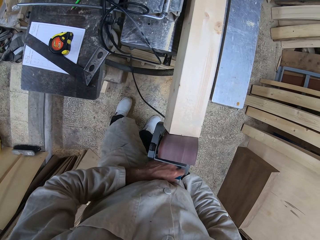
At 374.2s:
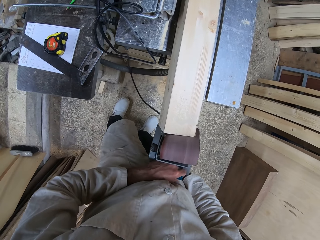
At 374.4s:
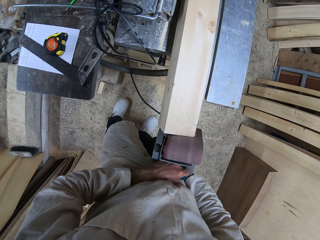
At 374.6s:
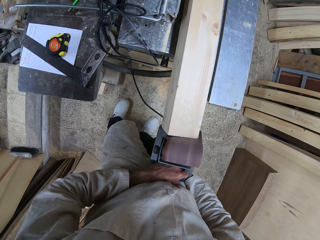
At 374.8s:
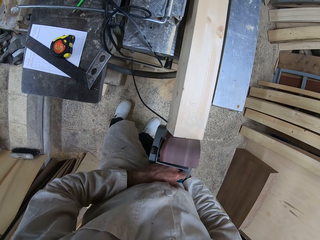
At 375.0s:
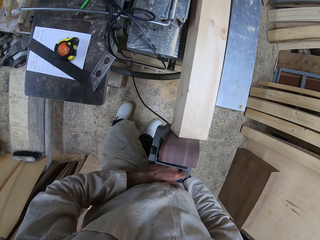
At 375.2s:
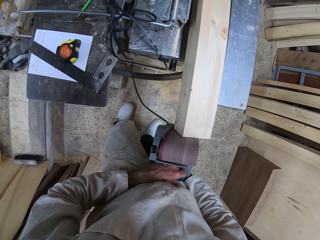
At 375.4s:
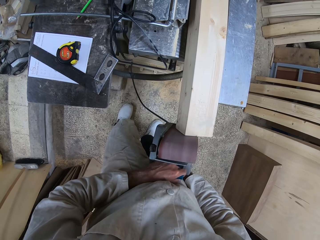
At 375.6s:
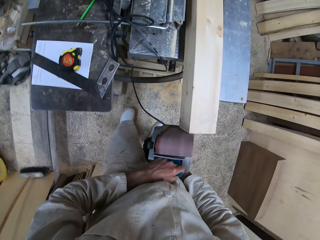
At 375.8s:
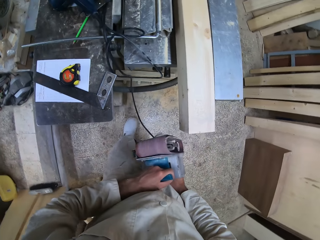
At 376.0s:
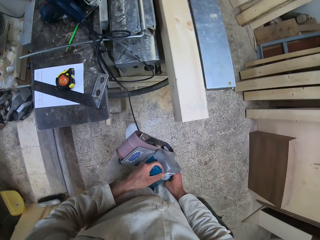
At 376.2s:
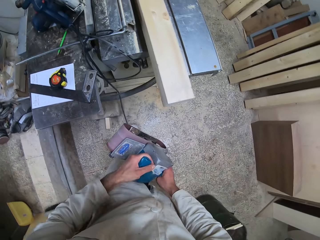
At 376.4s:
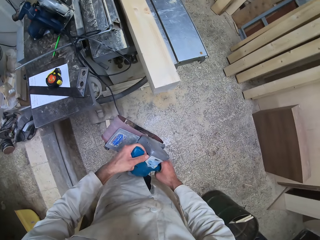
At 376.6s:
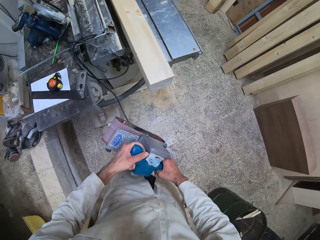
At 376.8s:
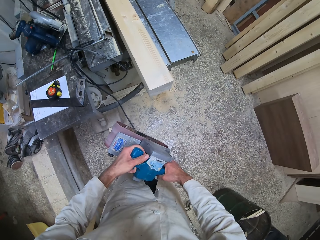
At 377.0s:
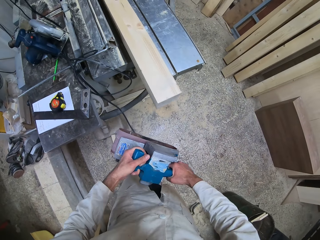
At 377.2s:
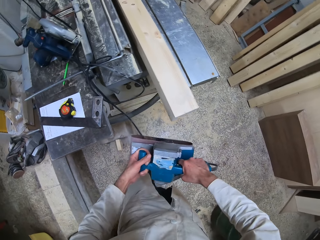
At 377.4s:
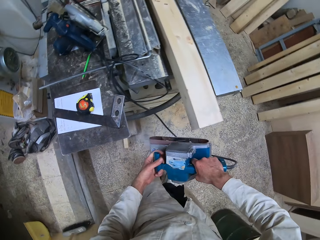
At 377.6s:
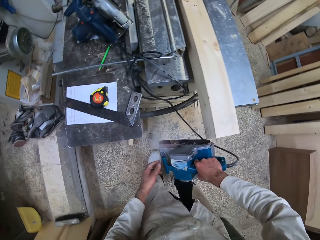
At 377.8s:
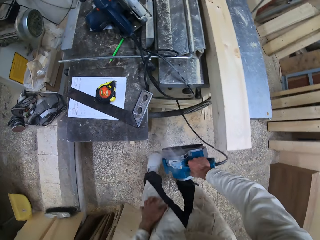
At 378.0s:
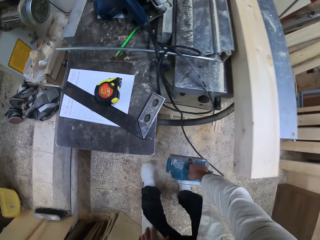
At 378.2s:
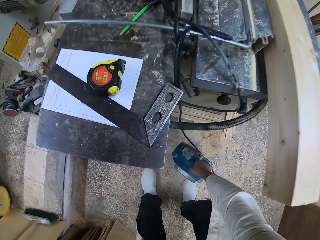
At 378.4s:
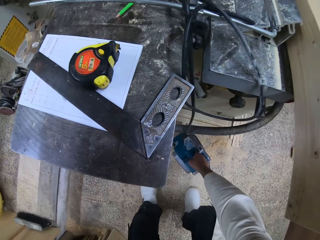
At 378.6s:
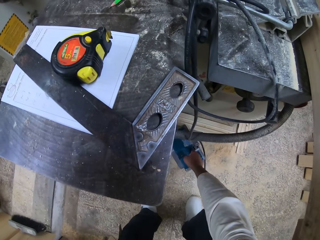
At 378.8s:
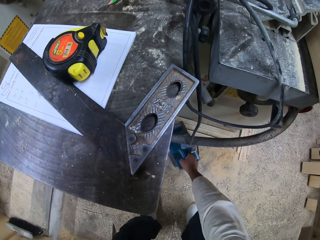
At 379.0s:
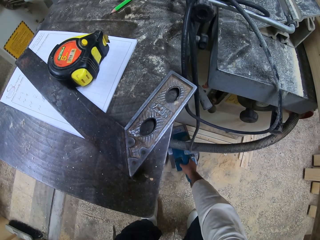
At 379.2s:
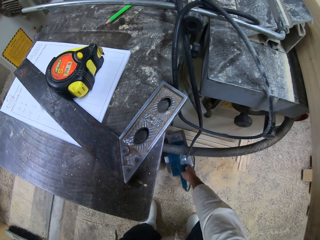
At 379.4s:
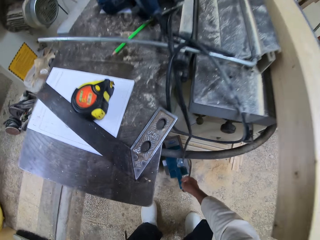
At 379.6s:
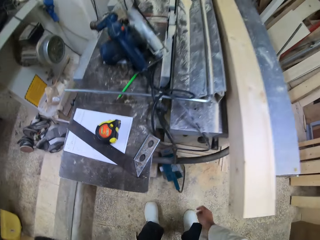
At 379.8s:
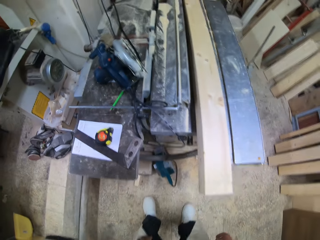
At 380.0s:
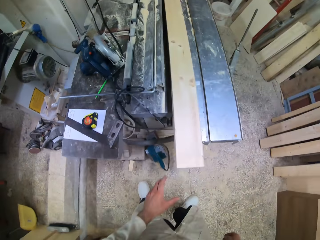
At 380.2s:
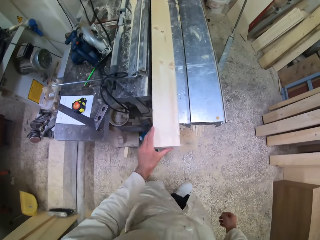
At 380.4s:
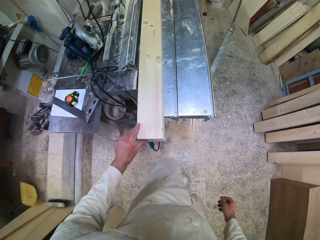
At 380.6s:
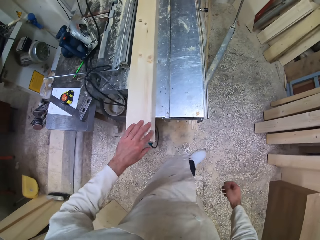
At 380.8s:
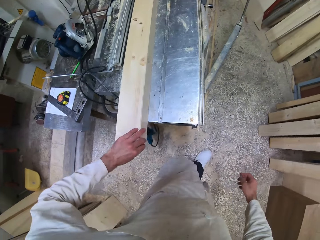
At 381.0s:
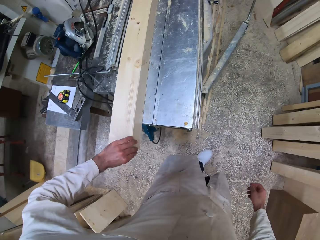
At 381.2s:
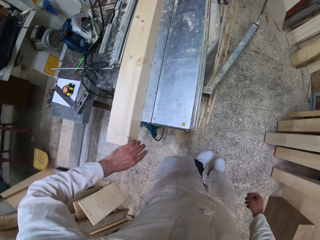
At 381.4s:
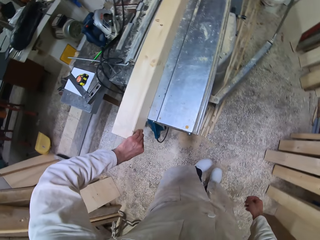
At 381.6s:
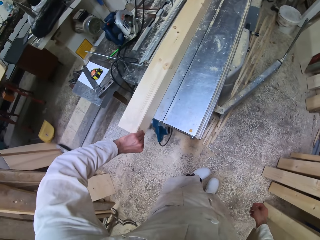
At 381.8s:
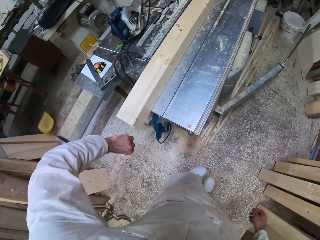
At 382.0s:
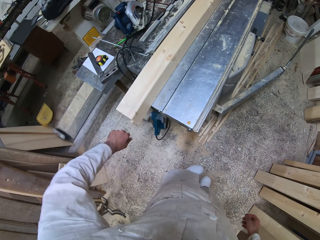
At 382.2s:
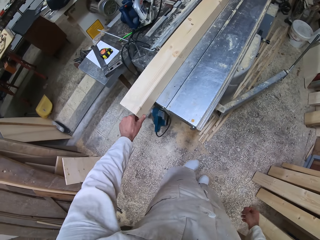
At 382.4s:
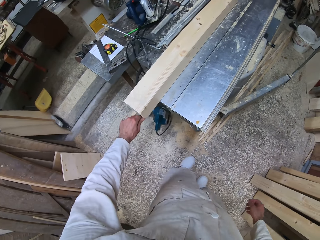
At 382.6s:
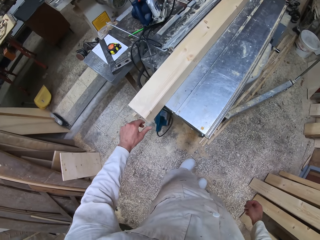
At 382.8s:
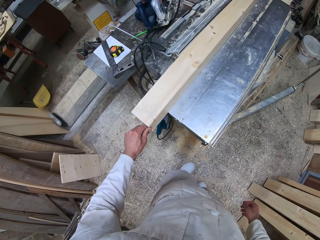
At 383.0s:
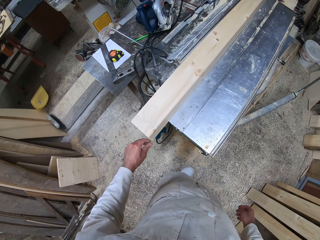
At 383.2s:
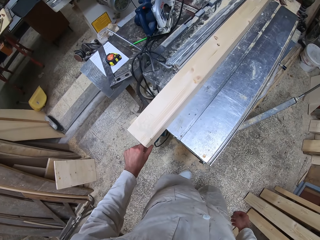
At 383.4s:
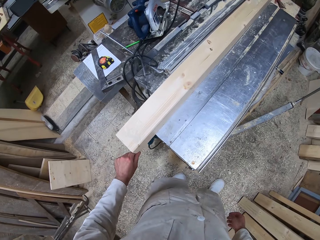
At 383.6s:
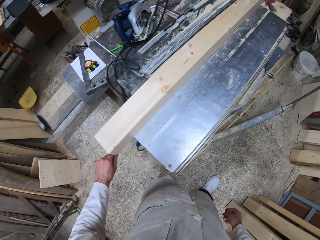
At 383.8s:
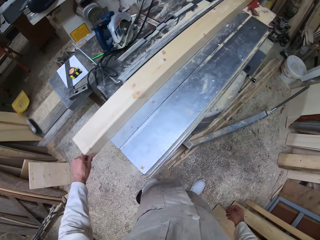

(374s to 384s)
The camera wearer withdraws the sanding machine from the wood with his hands. He lowers the sanding machine to the workshop floor with his hands. He touches the wood. He walks in the workshop and cleans the wood with his left hand.

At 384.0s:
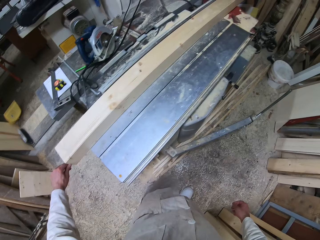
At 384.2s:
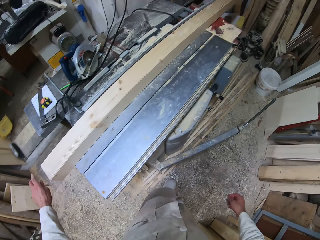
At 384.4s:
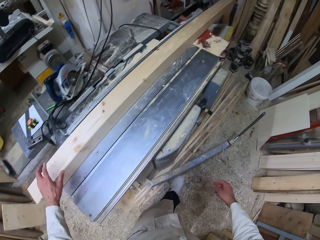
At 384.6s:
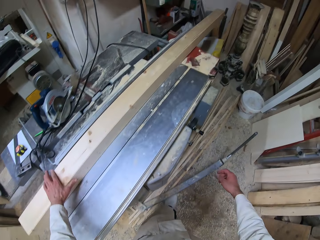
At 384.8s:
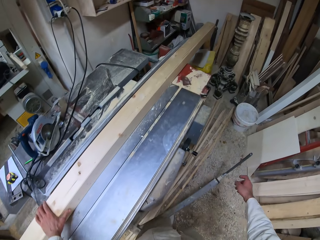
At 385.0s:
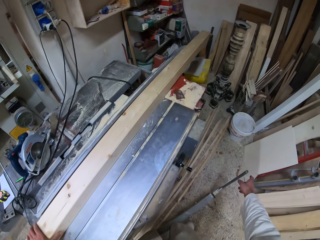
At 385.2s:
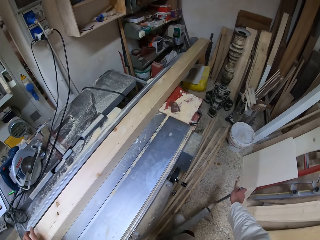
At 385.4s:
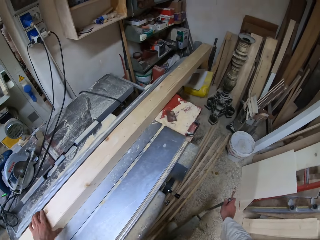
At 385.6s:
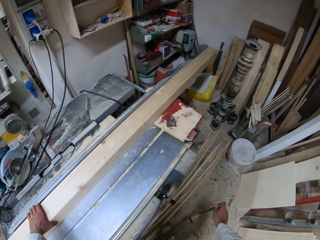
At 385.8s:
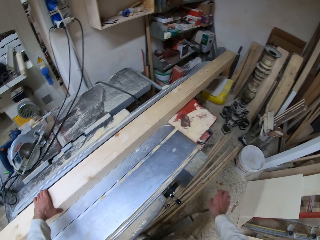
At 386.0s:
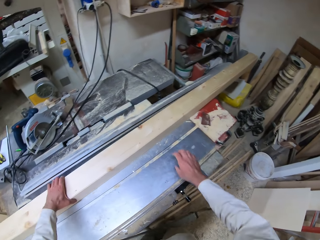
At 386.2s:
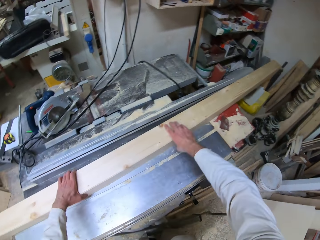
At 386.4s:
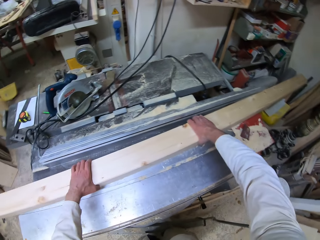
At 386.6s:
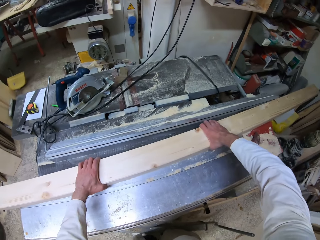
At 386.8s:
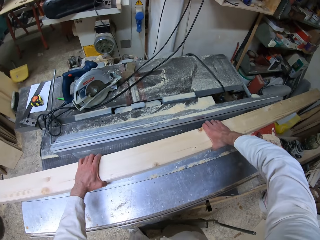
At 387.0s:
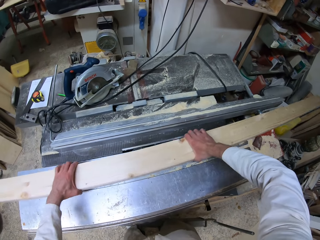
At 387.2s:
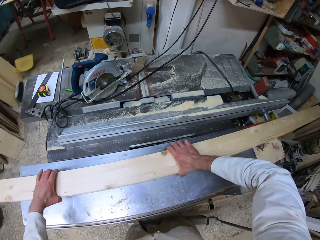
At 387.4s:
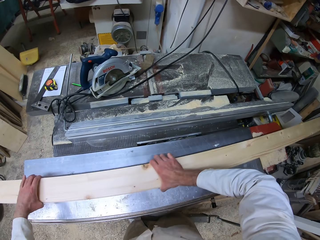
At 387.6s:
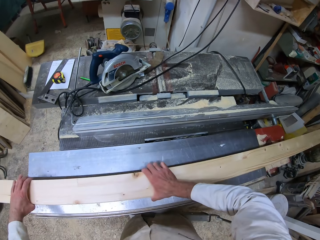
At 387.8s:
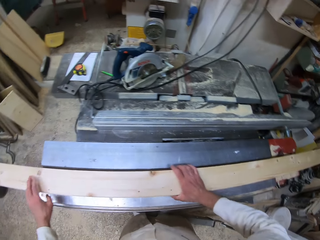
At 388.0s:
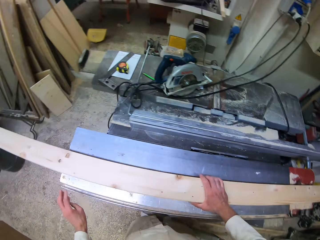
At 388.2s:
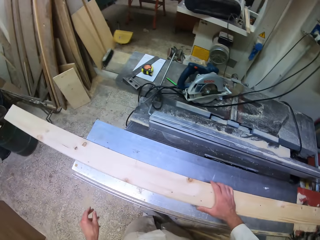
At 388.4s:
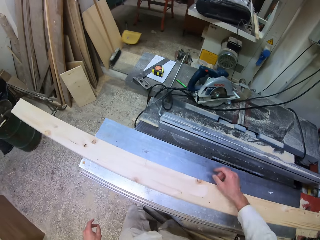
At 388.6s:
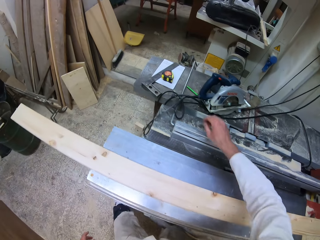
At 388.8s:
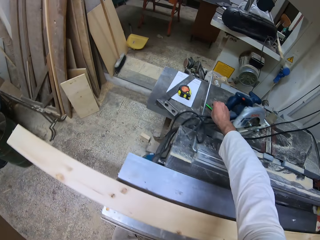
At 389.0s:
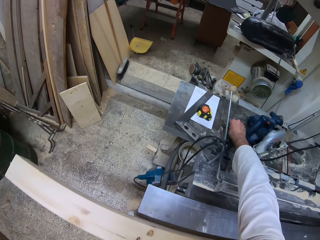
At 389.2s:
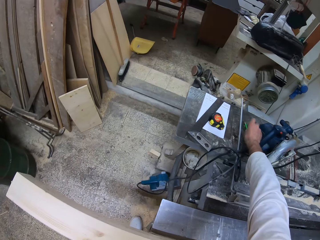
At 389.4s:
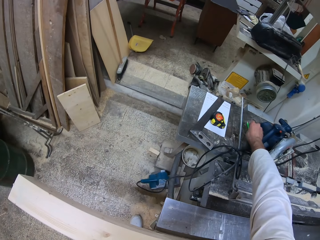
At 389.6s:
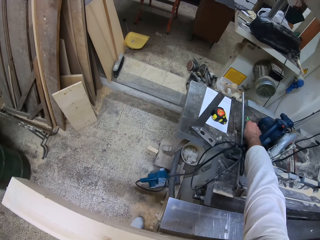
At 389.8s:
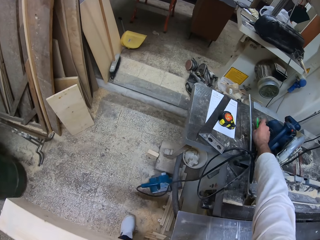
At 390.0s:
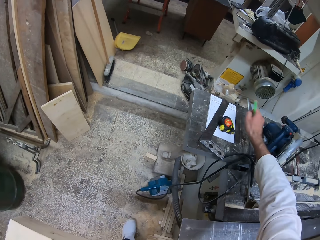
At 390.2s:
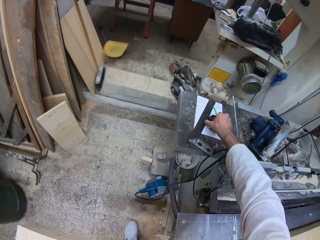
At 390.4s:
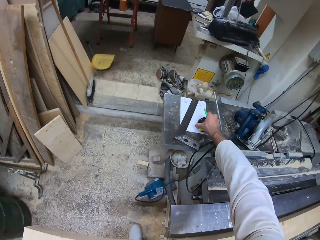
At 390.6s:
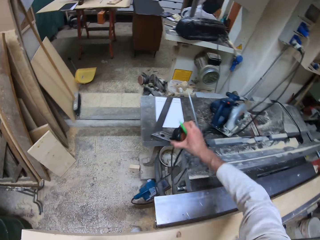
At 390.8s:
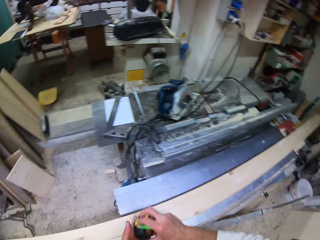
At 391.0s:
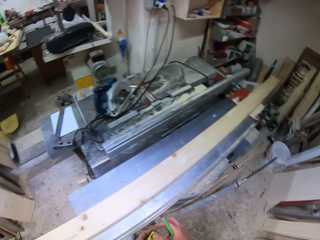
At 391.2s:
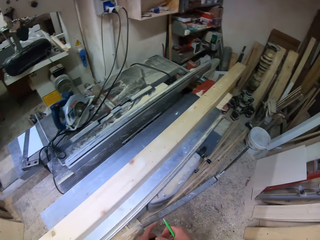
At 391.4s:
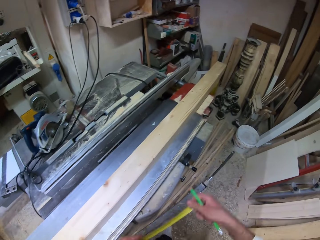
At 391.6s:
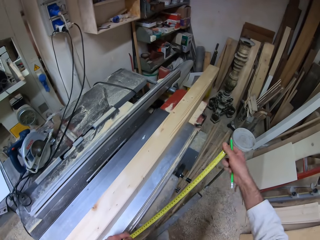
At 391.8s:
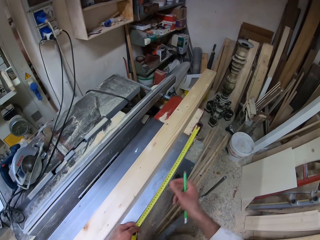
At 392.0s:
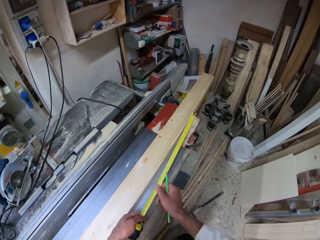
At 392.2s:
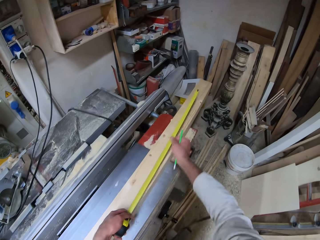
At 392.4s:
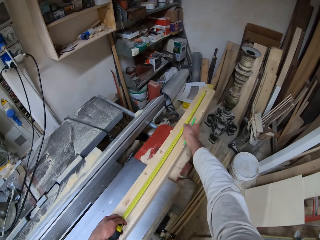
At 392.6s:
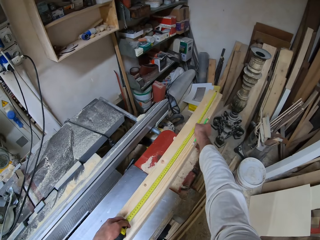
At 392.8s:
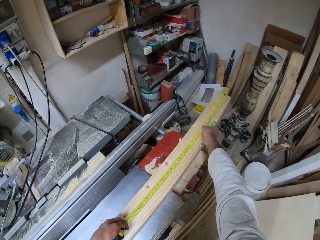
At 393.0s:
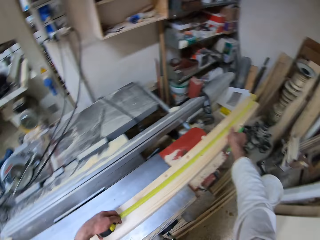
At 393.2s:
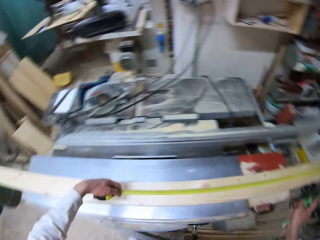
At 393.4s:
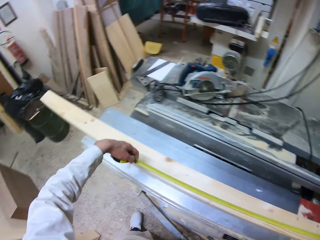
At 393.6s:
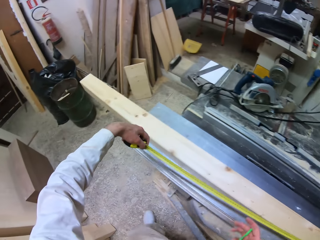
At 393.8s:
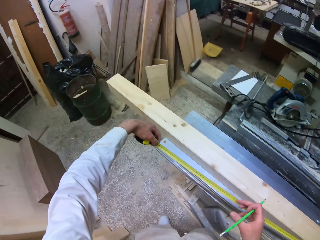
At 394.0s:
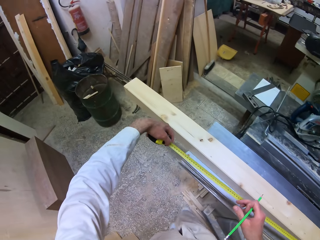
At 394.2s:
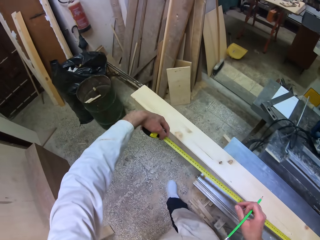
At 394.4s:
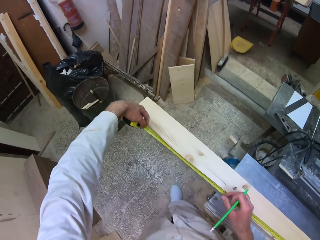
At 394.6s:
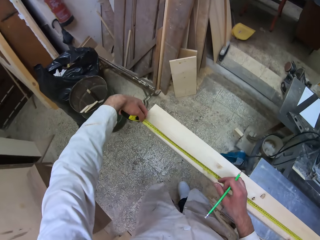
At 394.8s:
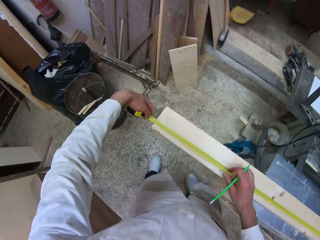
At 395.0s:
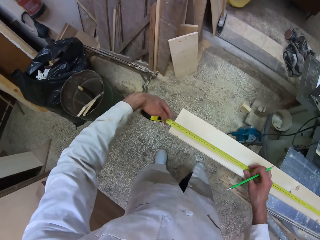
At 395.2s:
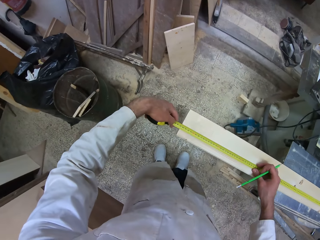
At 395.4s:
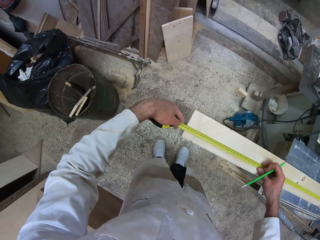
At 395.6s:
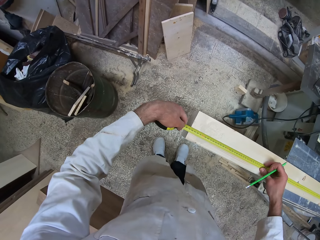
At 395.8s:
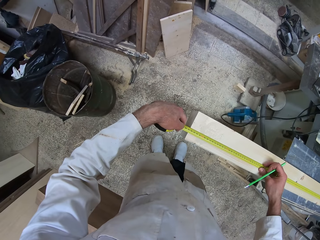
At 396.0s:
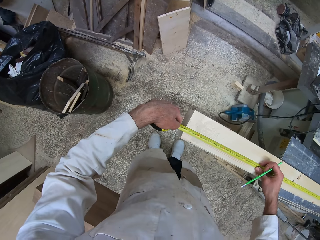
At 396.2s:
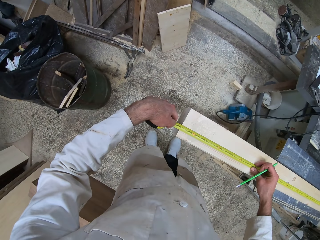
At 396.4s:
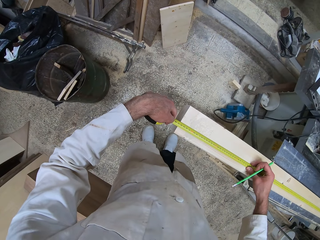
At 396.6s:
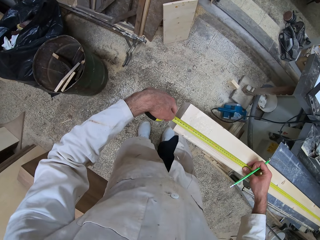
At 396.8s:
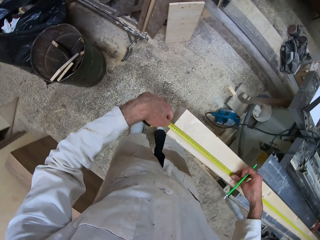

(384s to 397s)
The camera wearer places his left hand on the wood. He moves a metal rod. He adjusts the metal workbench with his right hand. He holds the wood with both hands. He moves the wood on the metal work bench with his hands. He withdraws his hands from the wood. He picks up a carpenter pencil from the metal work bench with his right hand. He picks up a measuring tape or tape measure from the metal work bench with his right hand. He spreads out the tape measure. He measures the wood on the metal work bench with the measuring tape. He walks in the workshop.
